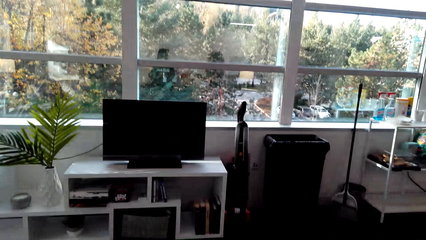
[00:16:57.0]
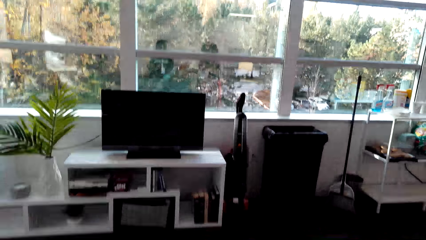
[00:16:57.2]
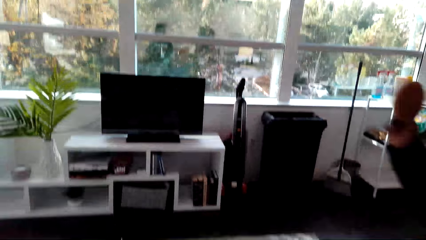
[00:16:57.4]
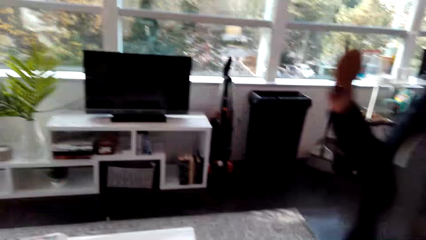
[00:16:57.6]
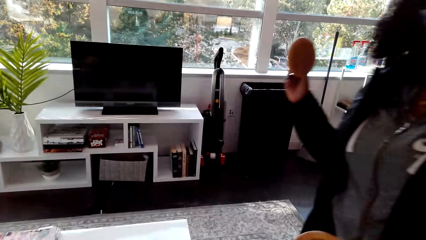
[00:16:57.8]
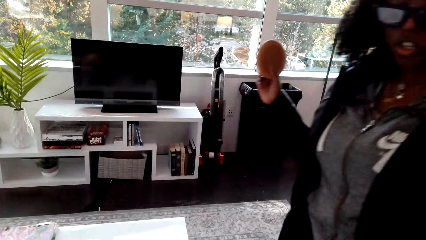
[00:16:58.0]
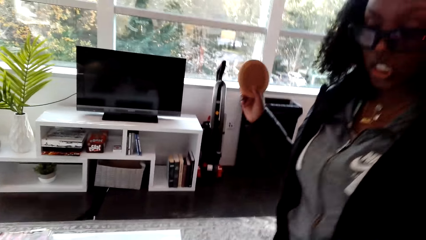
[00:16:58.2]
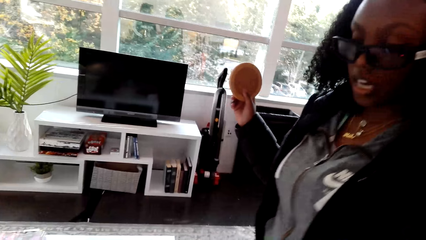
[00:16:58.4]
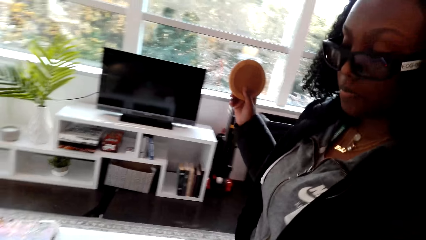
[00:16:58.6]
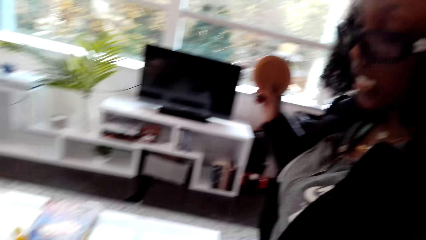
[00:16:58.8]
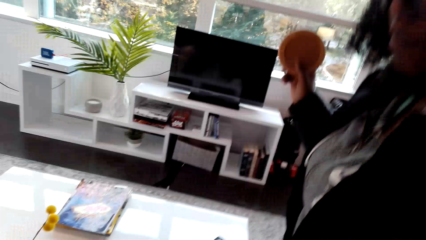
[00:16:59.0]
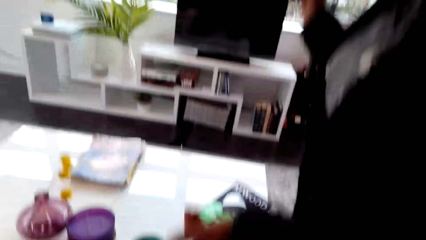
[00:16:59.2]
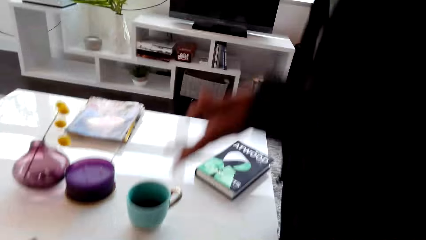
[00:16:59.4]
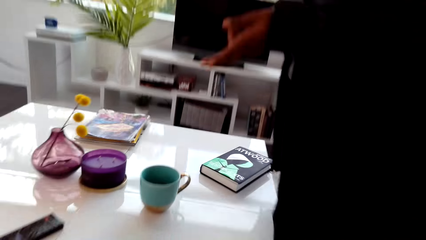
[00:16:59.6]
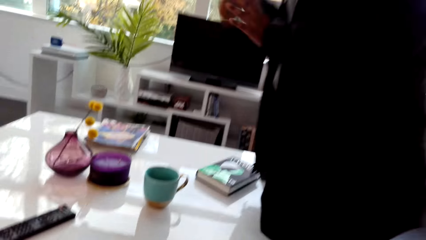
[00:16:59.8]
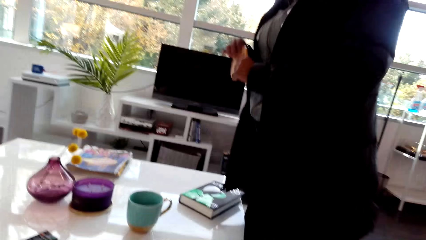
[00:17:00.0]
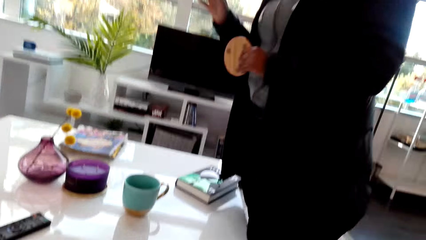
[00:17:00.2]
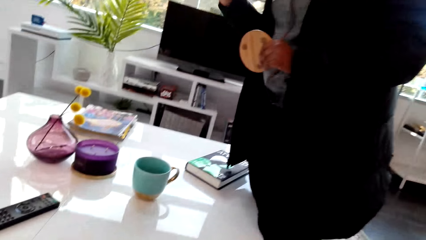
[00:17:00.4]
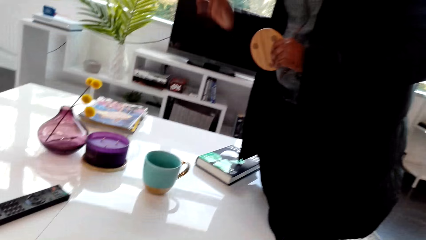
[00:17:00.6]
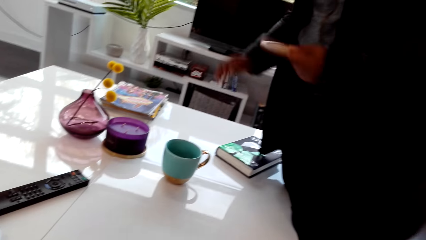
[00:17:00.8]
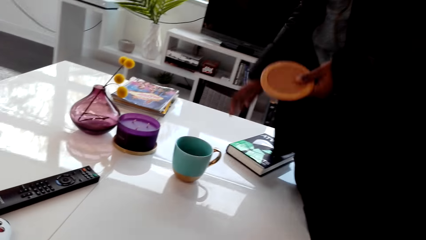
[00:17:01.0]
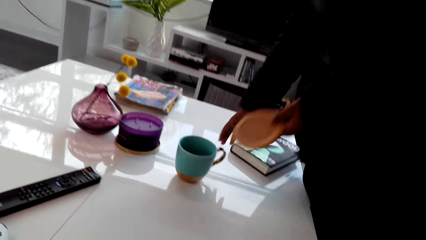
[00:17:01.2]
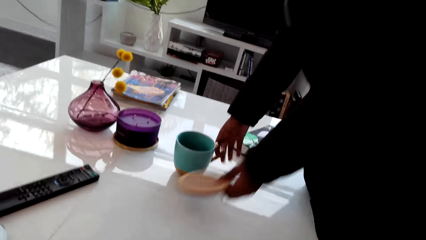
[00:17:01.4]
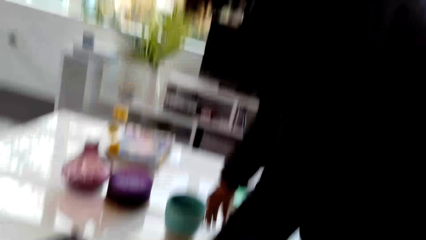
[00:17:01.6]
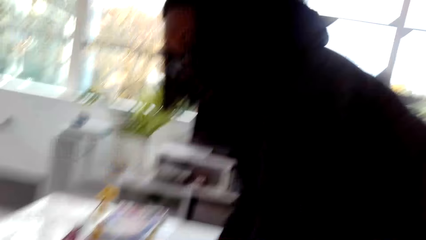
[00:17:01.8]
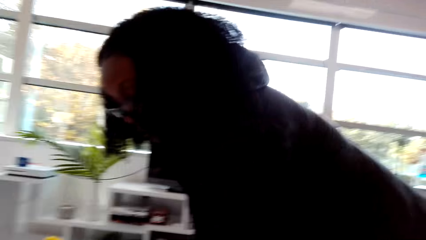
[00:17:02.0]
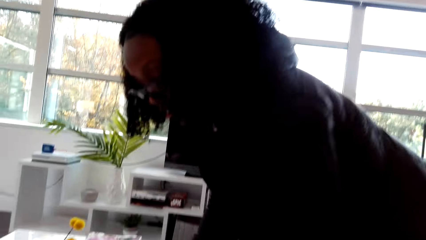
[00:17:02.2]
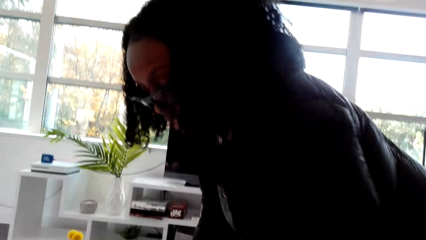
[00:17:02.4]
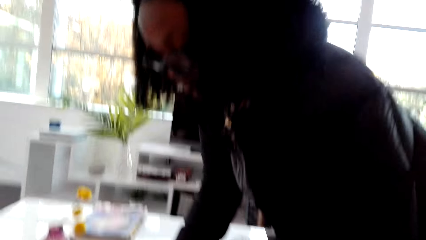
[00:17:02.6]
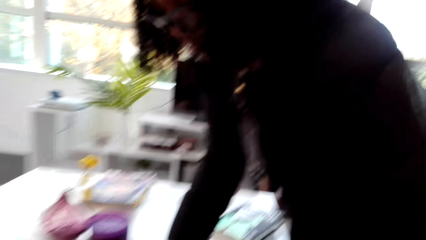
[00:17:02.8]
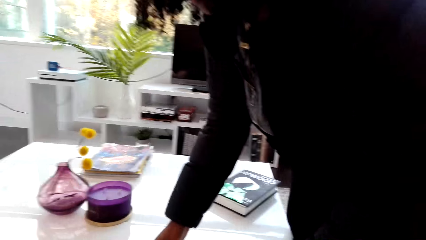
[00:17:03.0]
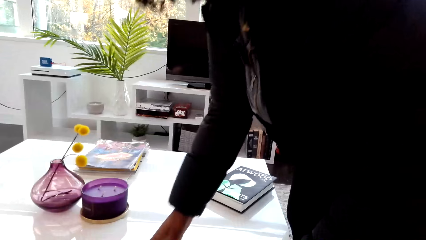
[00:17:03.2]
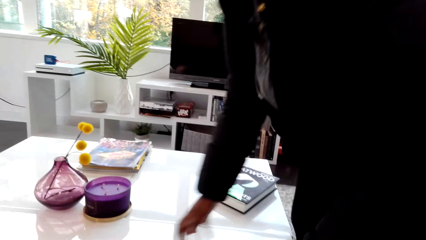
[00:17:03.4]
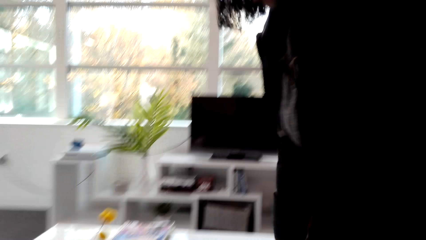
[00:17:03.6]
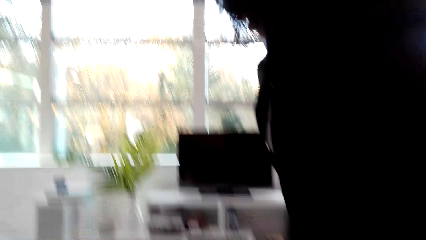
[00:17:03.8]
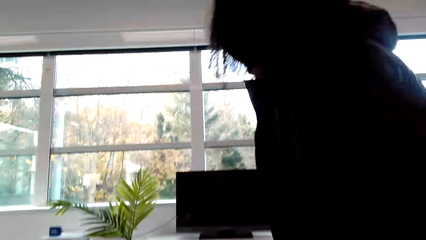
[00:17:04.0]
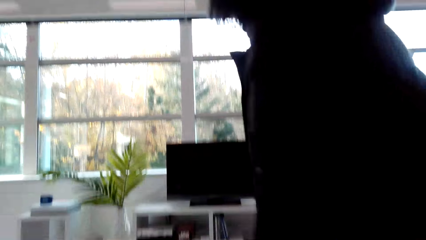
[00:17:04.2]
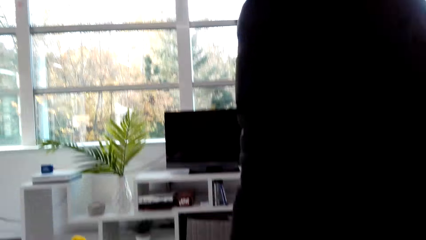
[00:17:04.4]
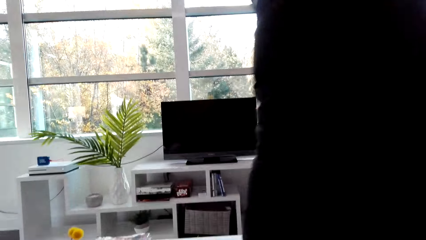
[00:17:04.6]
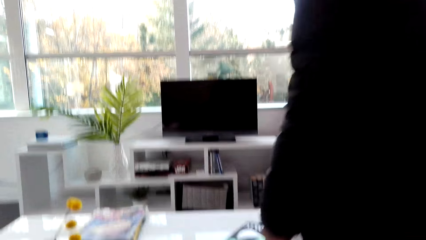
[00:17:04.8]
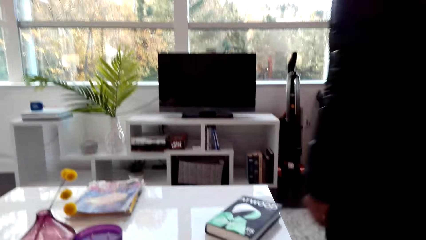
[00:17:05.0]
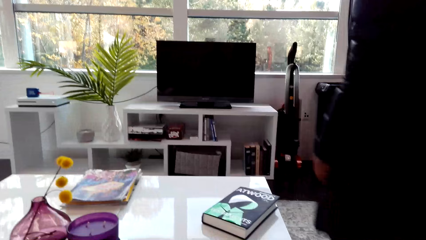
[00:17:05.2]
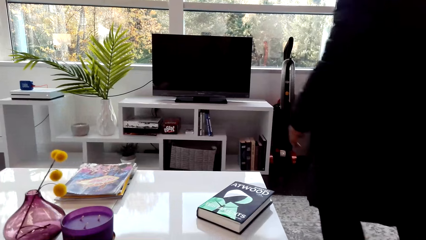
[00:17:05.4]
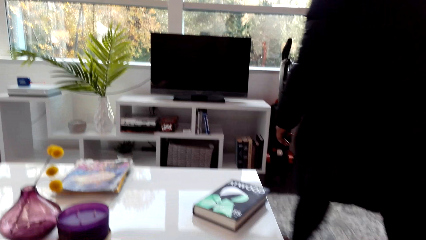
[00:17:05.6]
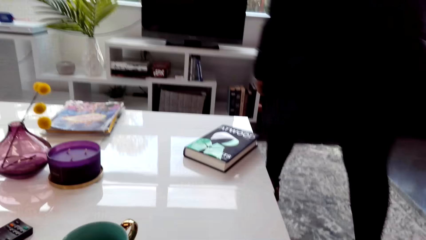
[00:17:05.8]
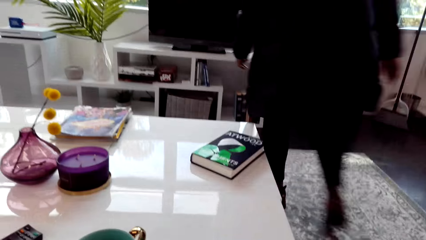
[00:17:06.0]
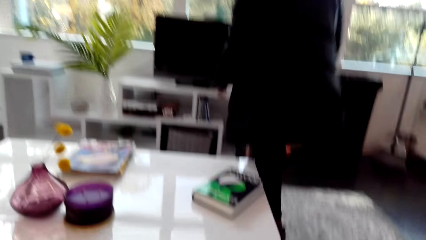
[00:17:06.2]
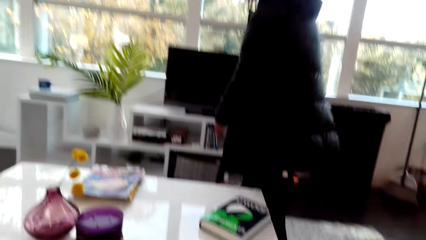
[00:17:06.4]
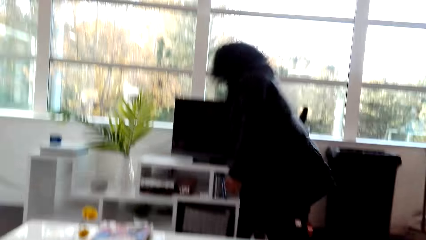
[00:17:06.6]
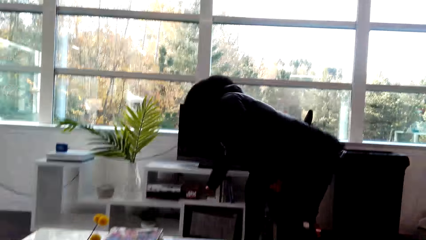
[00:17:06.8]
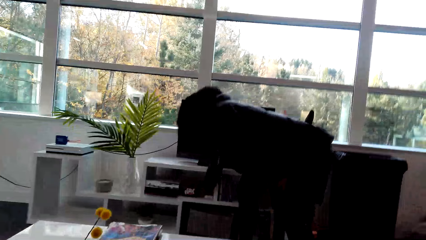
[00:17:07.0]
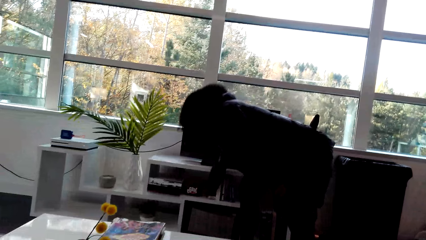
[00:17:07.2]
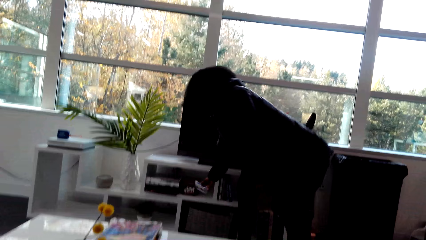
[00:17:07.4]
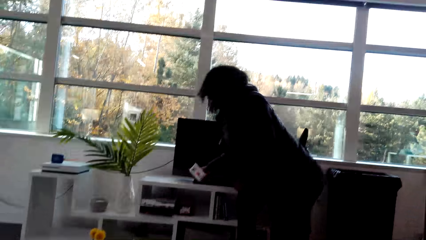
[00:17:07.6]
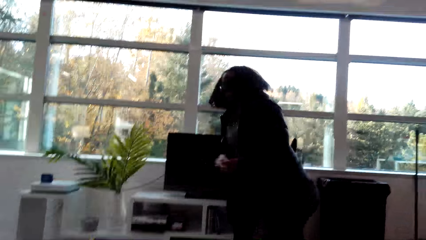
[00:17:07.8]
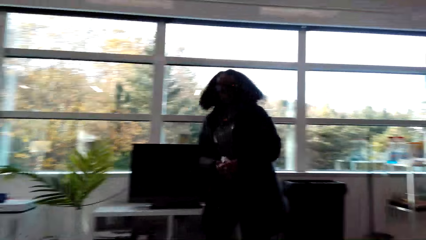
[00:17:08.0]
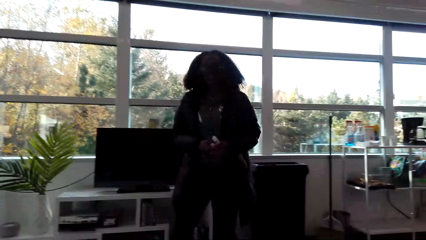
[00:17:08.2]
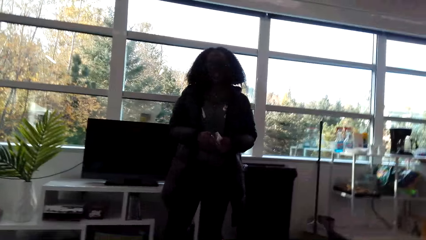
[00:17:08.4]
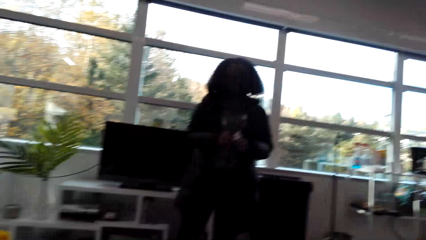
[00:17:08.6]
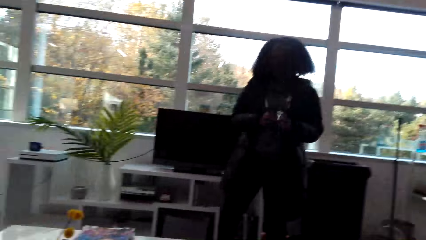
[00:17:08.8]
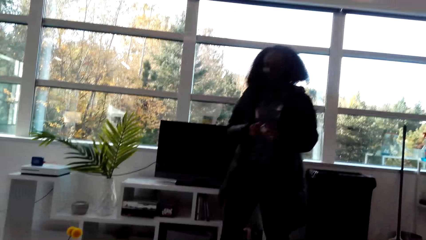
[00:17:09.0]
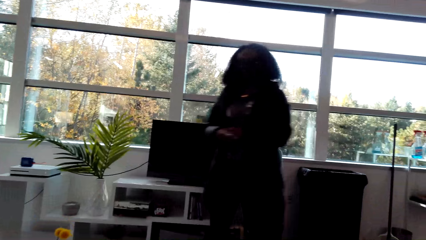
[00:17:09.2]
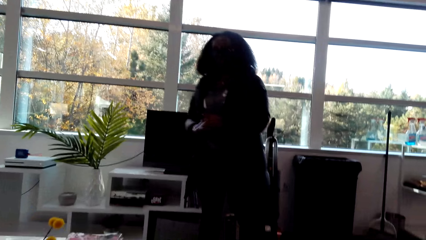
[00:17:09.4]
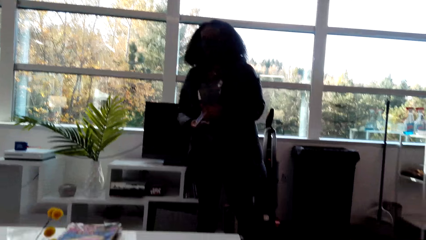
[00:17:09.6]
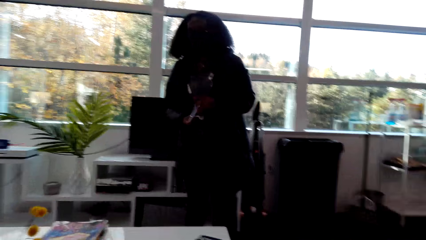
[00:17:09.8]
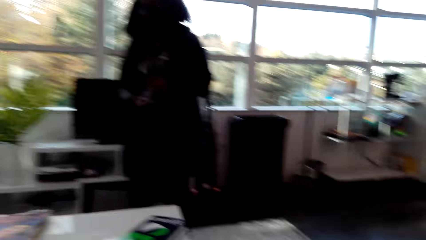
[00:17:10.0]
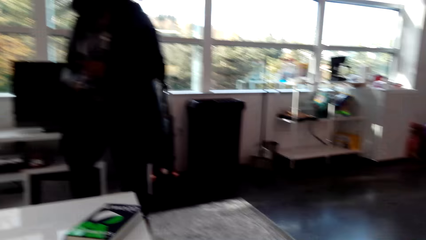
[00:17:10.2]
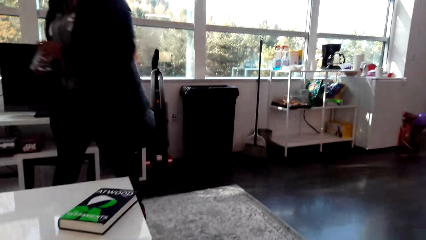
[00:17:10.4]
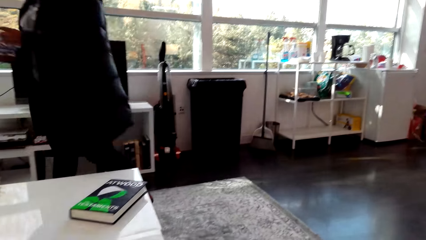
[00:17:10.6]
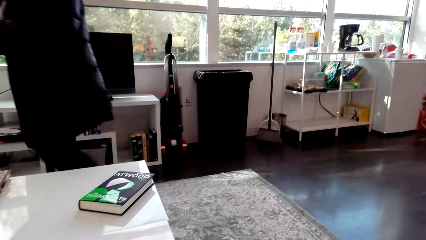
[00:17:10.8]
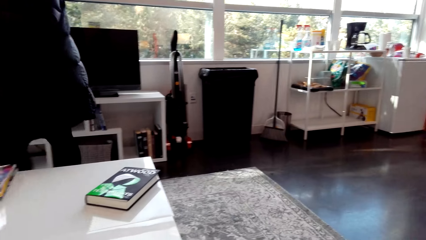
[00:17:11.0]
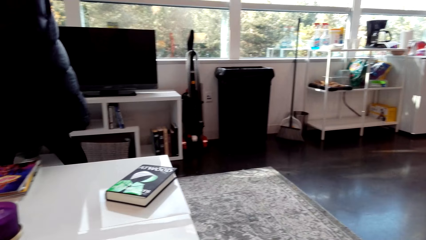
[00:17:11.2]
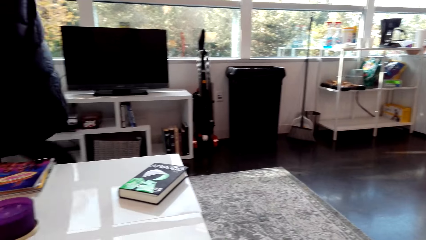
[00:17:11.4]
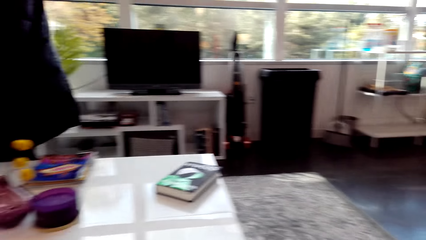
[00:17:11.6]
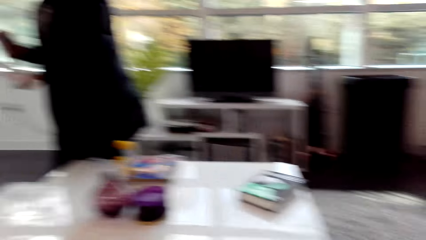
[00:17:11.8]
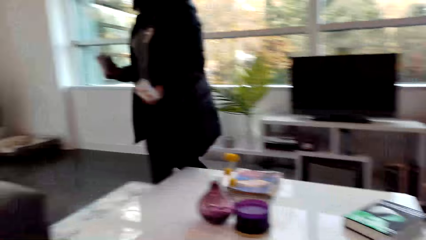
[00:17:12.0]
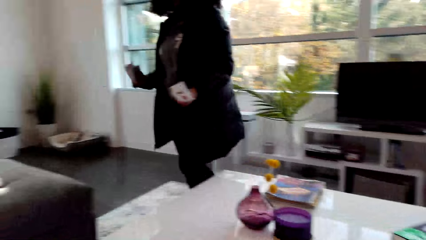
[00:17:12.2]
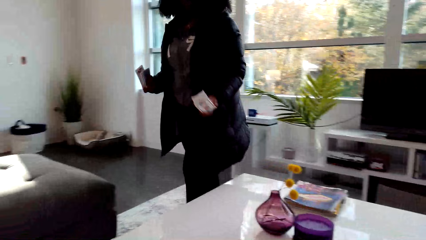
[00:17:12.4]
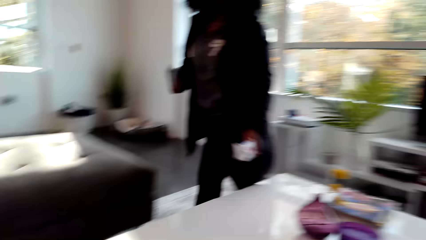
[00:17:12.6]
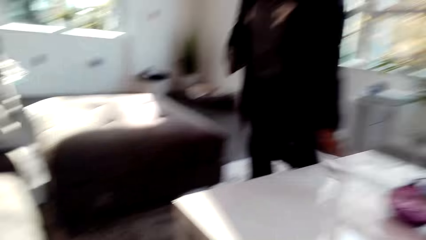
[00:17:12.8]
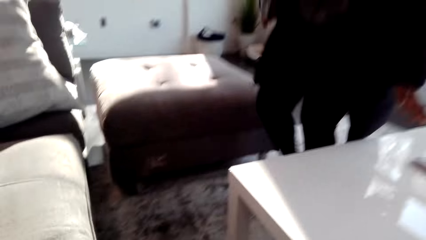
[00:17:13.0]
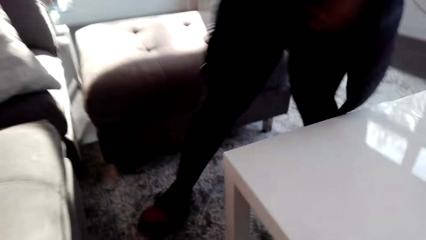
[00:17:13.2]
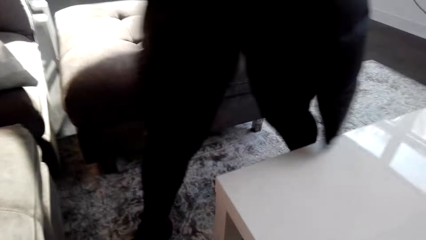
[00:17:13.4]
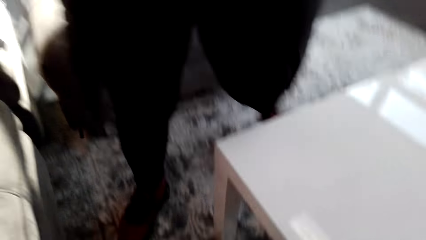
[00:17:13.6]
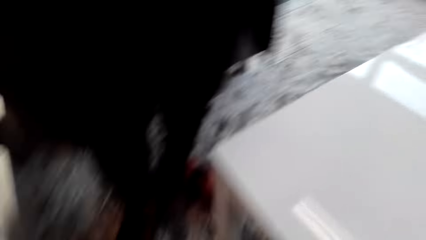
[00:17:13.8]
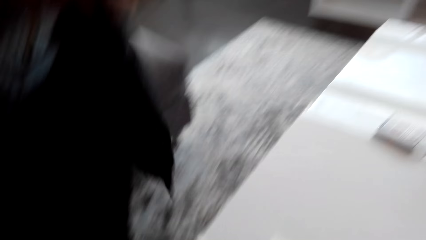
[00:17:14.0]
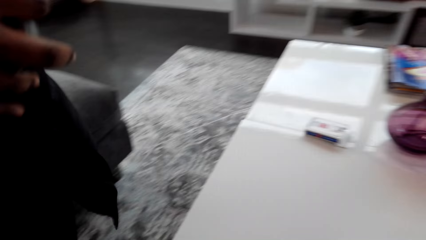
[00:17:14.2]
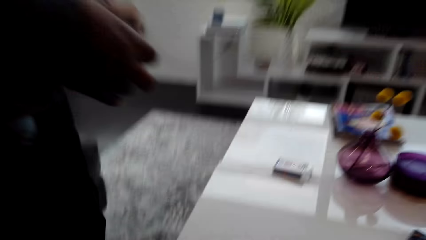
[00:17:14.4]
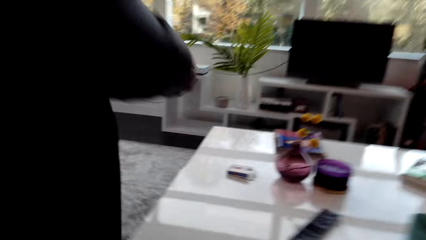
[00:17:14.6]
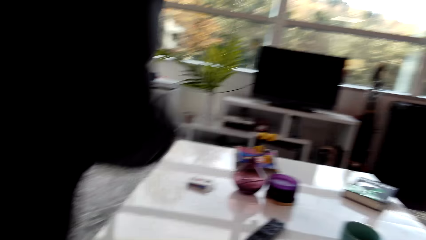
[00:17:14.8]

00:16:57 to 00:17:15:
The woman walks into the camera wearer with something in the left hand. She shifts the object to the left hand. The woman interacts with the camera wearer. The woman walks across the house. She picks up the cards or box of cards from the TV stand. She removes cards from the box. She walks across the house. The camera wearer looks around the house.
